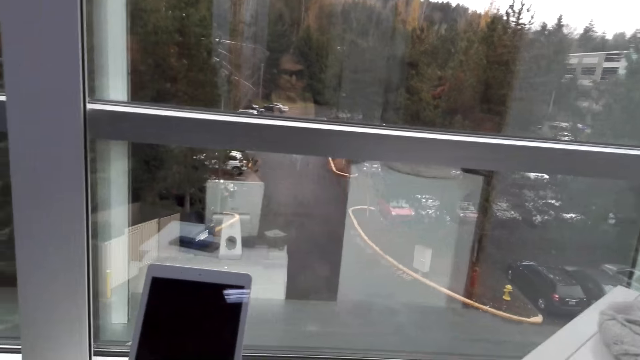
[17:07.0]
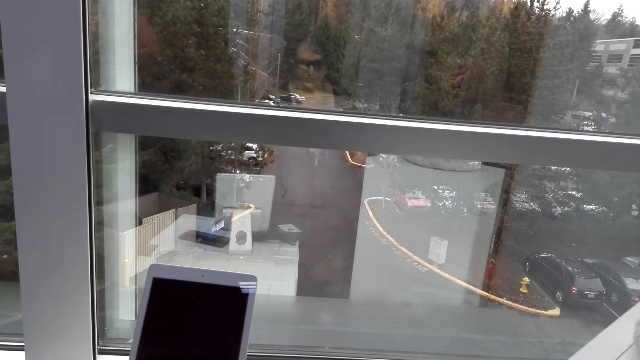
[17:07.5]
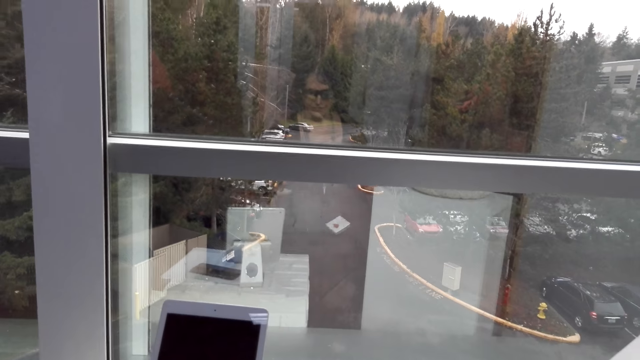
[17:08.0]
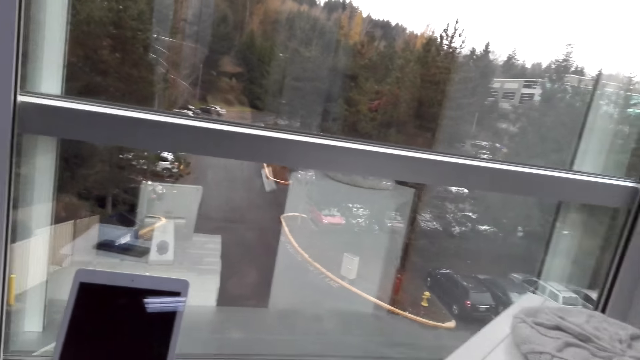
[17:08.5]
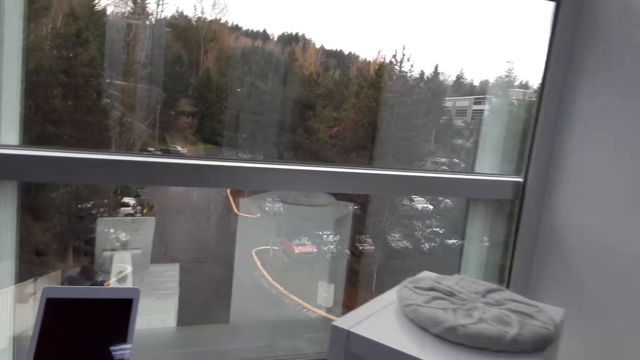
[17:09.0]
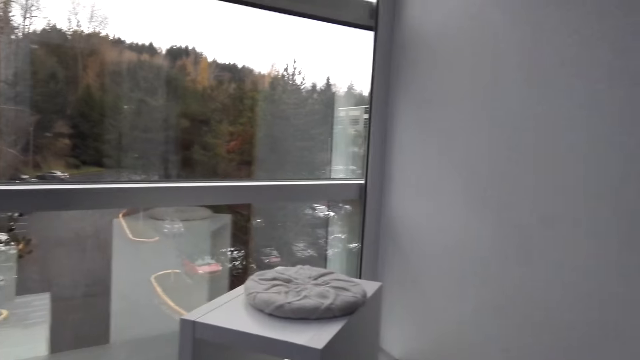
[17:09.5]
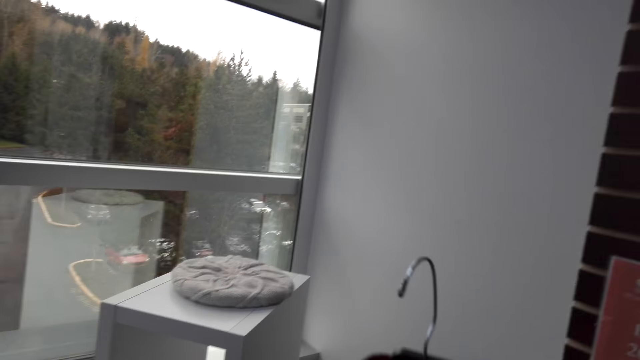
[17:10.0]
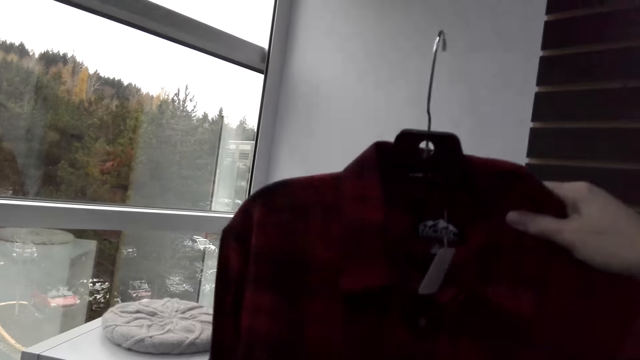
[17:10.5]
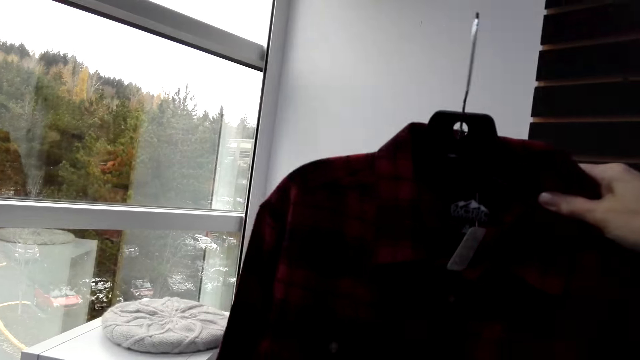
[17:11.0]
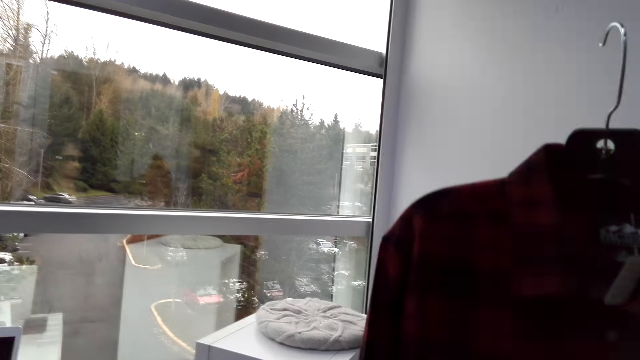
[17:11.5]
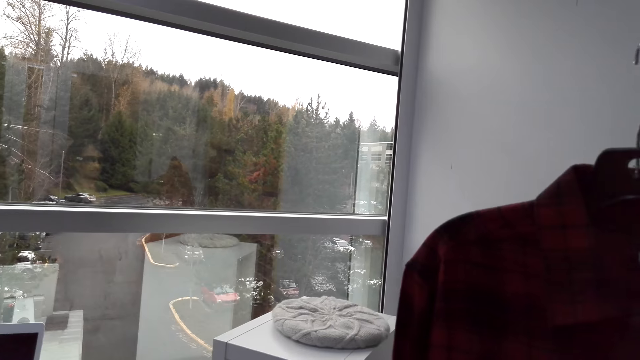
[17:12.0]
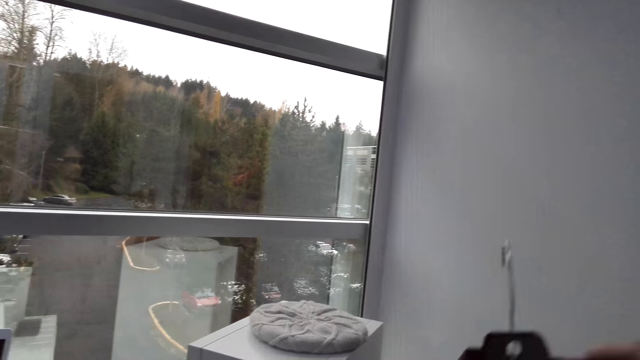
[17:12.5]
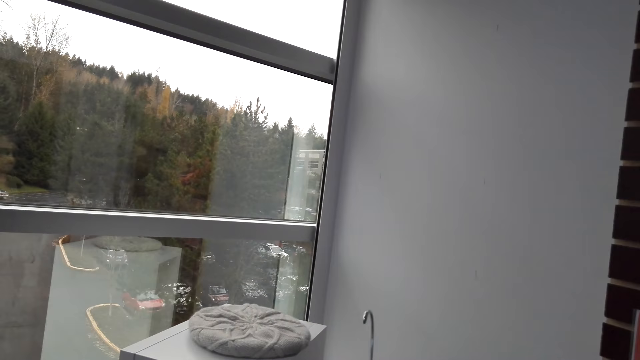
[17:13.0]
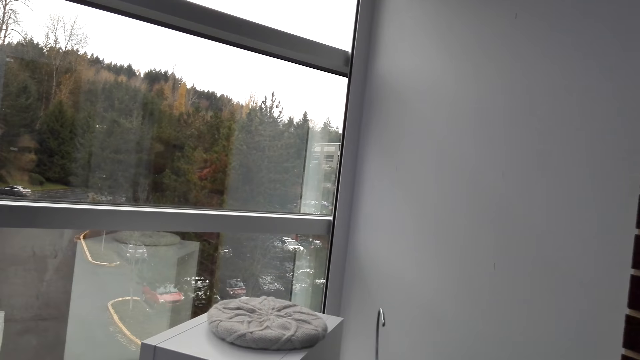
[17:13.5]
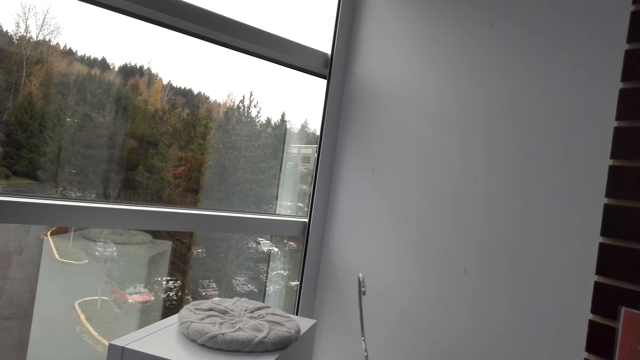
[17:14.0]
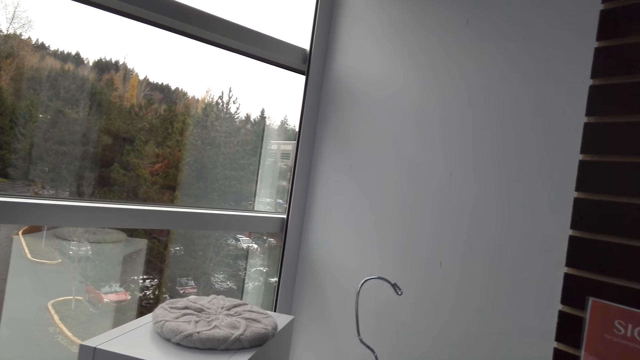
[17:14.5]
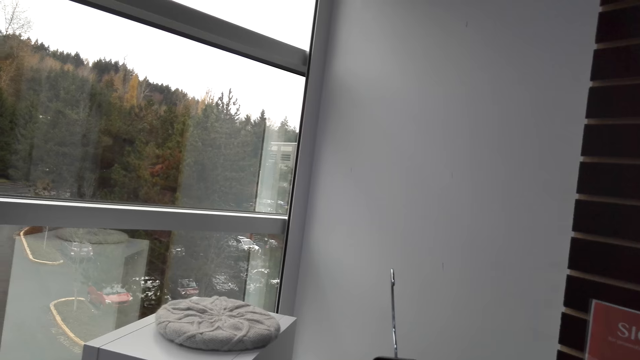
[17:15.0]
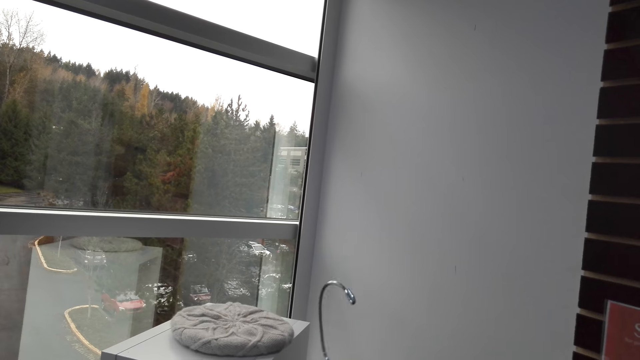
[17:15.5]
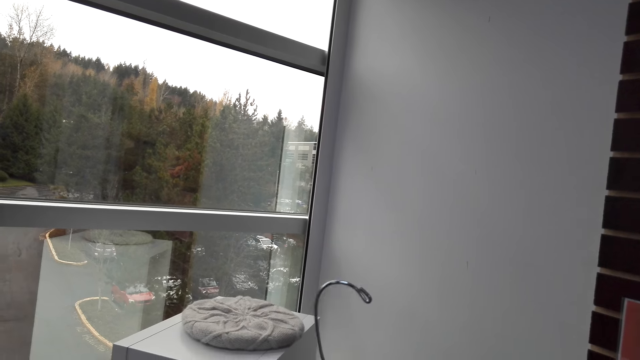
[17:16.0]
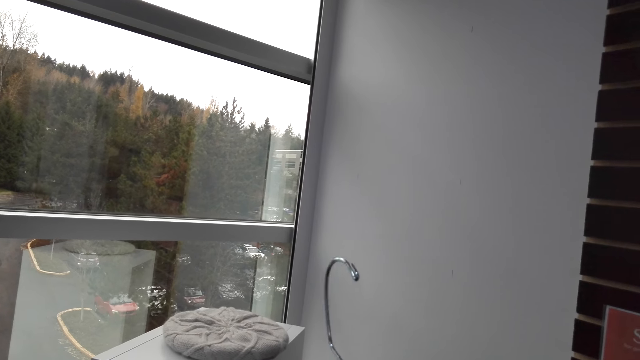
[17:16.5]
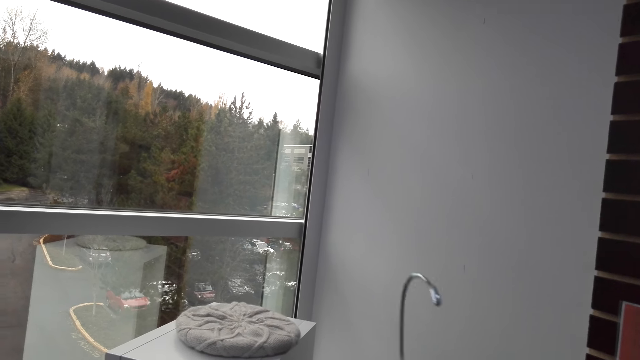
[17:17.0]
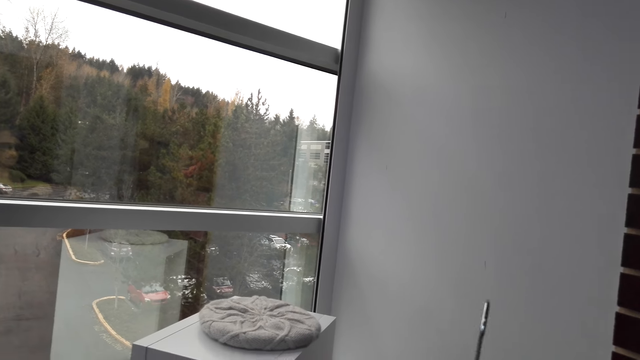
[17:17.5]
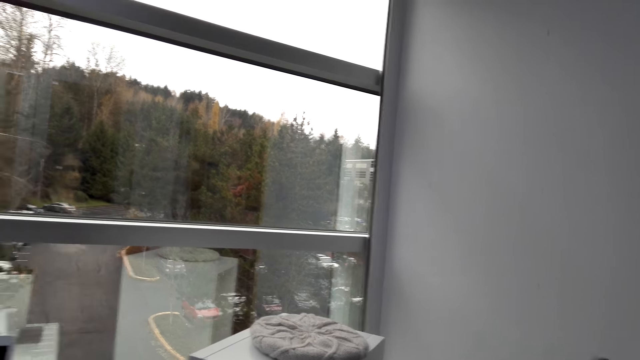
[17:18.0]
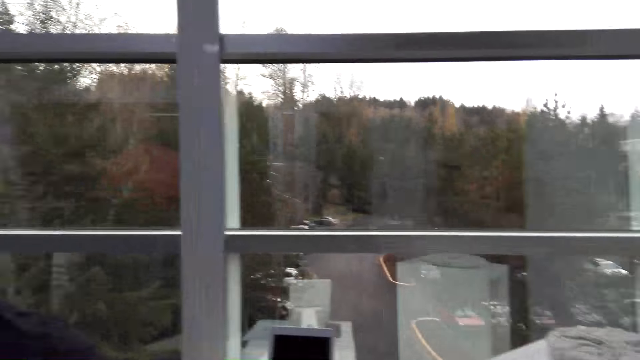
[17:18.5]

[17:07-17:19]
The camera wearer lifts a shirt.

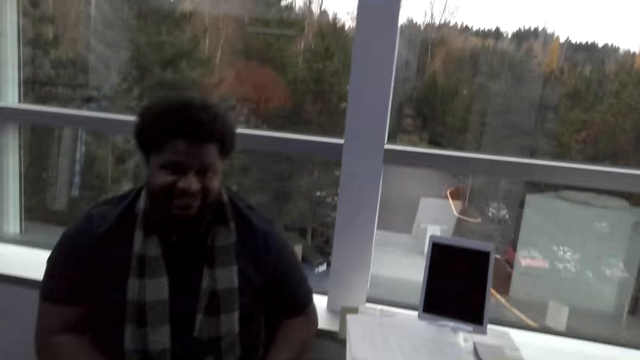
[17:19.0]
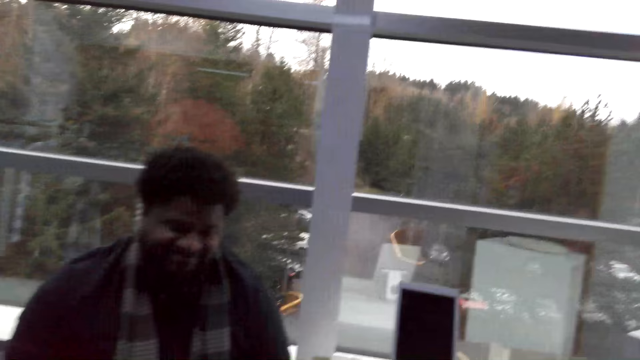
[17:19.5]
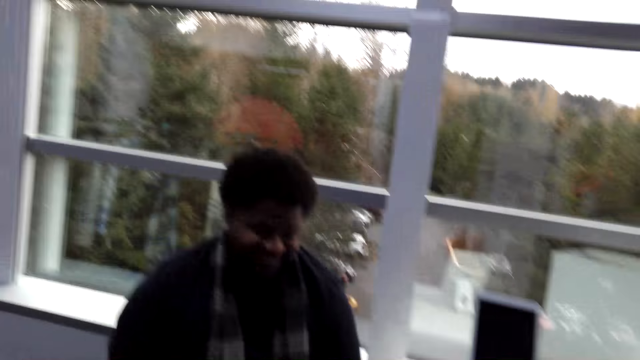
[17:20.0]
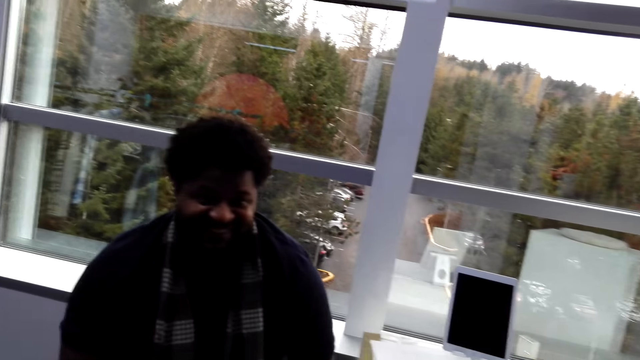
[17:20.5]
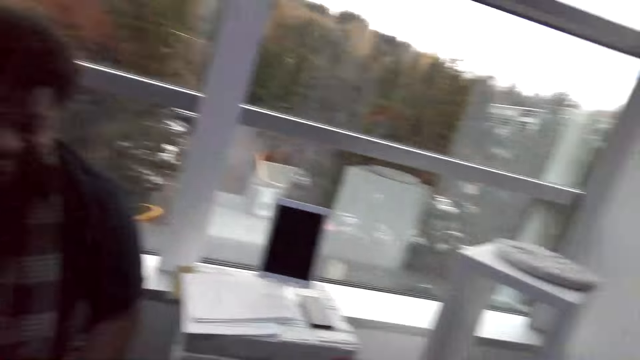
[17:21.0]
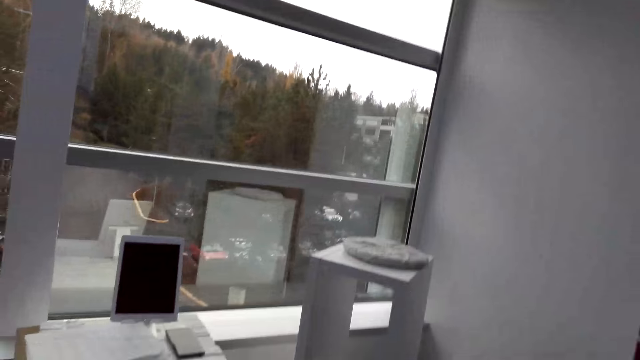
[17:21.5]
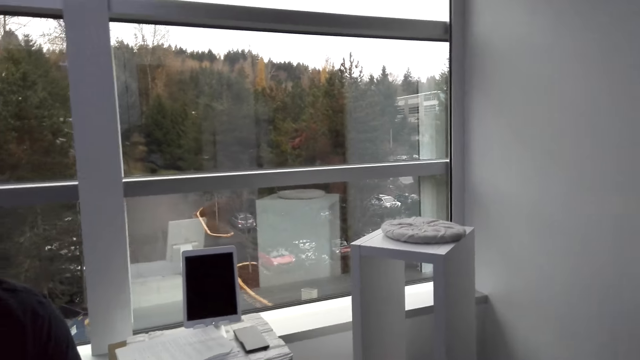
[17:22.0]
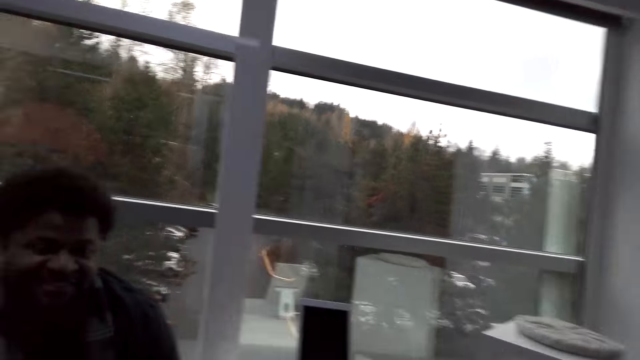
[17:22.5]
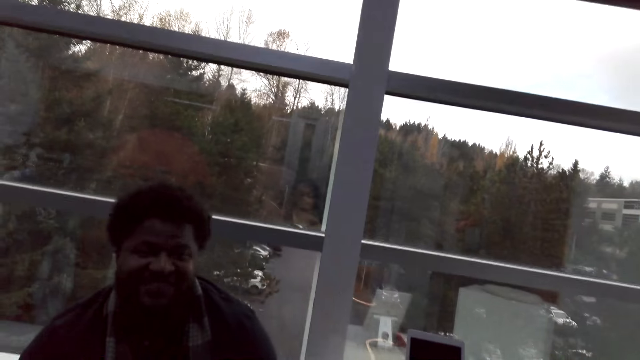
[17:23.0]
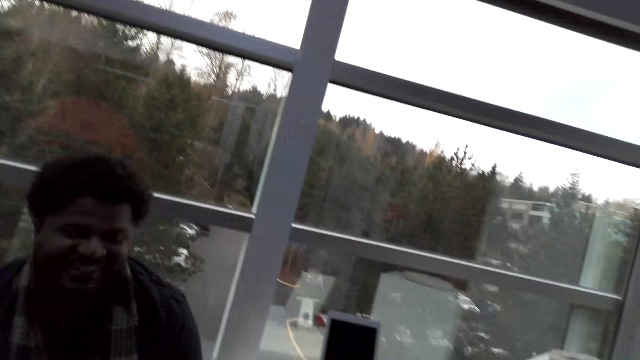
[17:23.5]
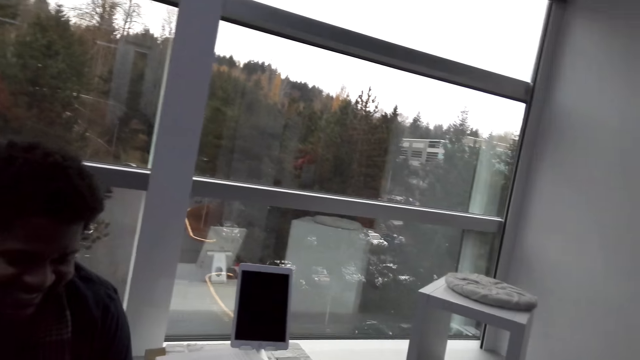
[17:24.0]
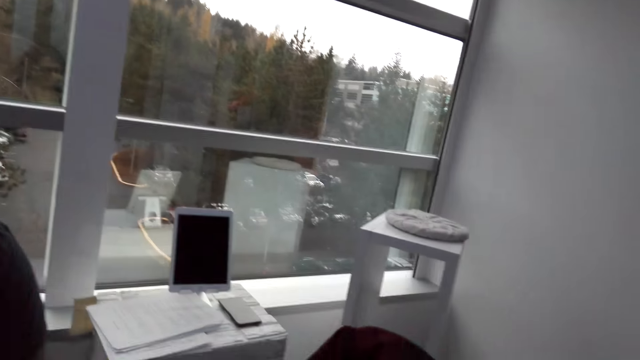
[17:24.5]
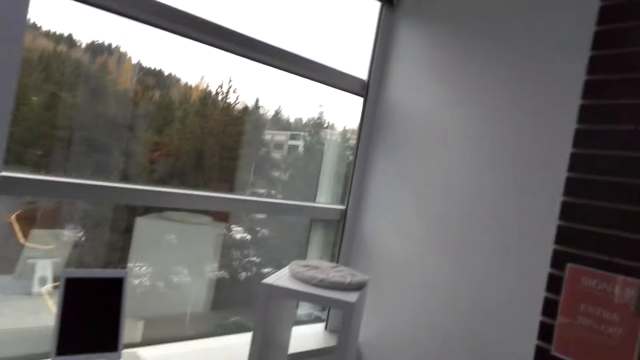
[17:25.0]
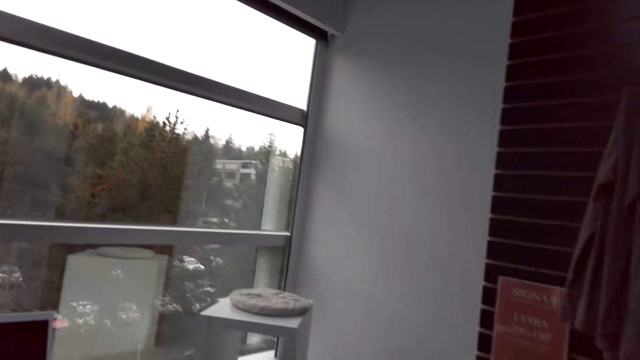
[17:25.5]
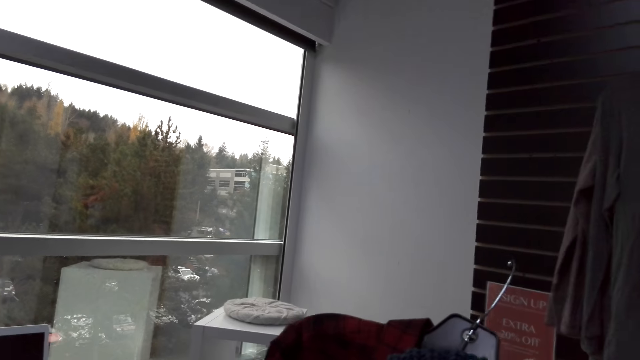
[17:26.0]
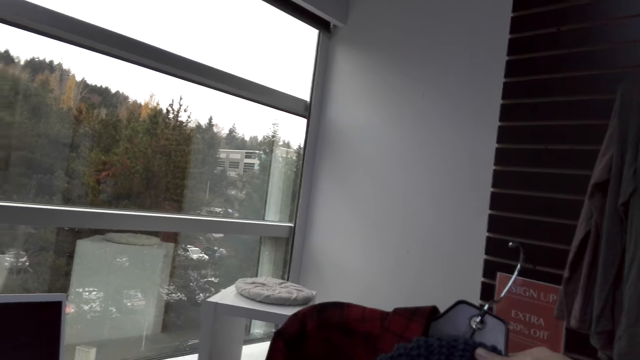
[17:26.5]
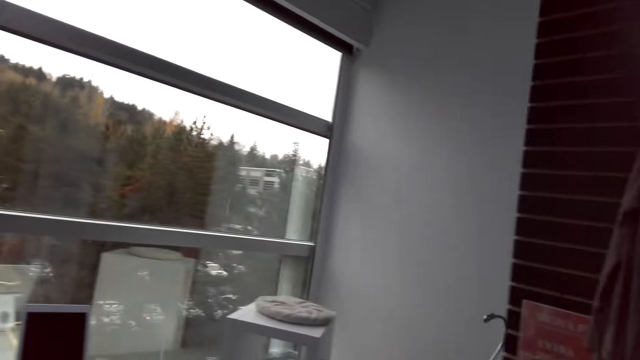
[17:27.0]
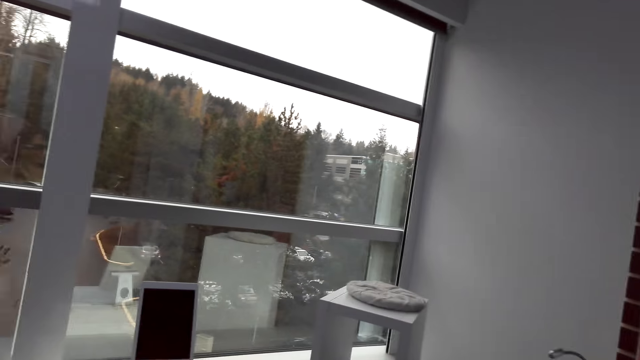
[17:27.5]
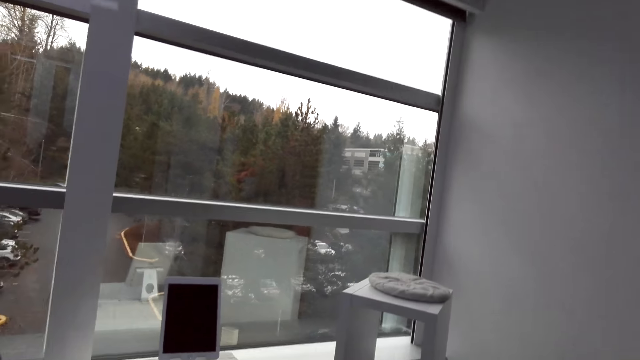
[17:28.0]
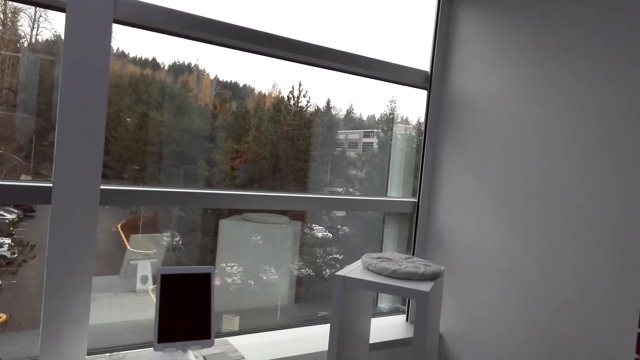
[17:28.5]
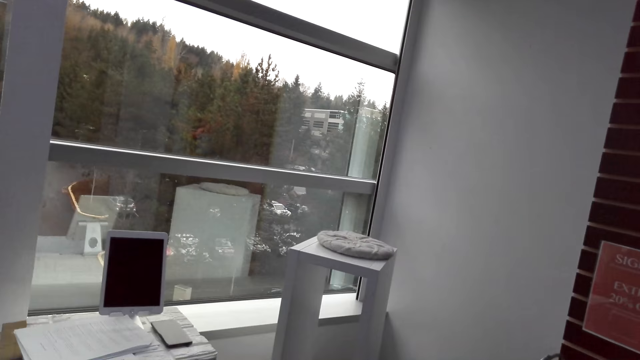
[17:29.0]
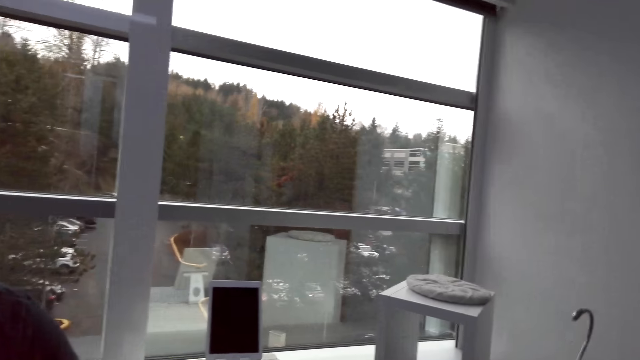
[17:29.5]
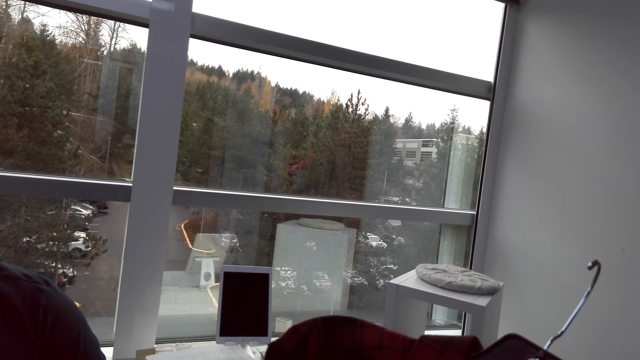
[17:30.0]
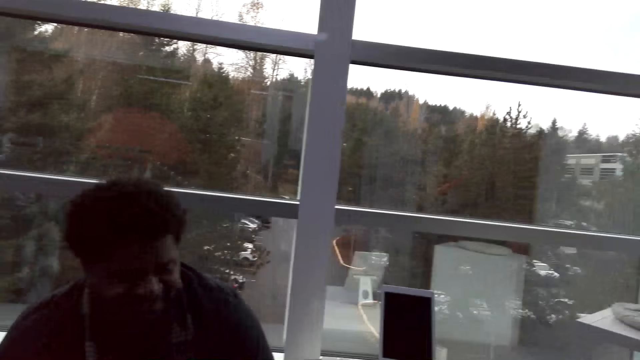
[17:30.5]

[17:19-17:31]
The camera wearer lifts a shirt.
